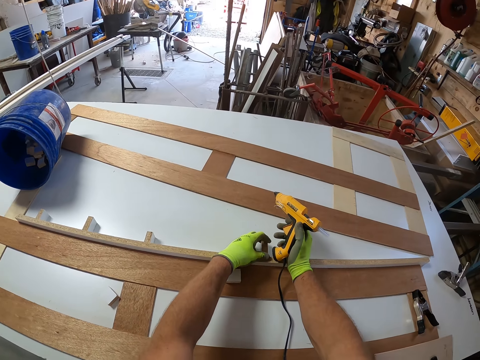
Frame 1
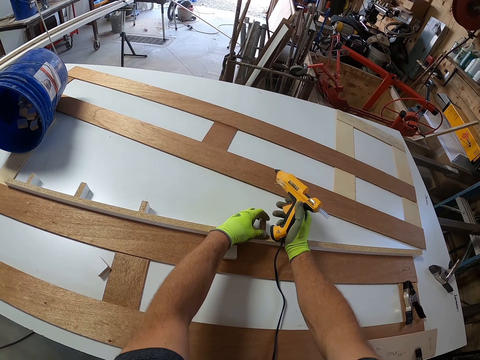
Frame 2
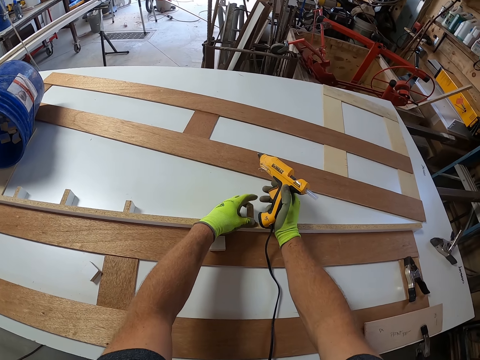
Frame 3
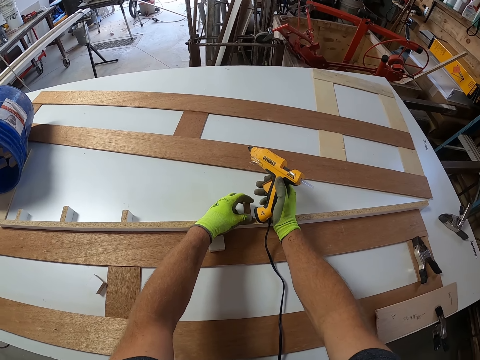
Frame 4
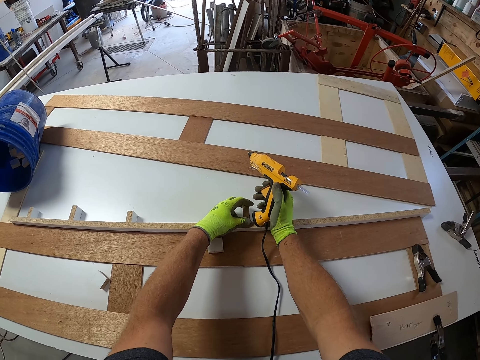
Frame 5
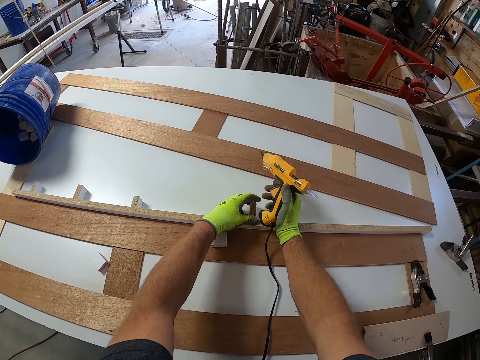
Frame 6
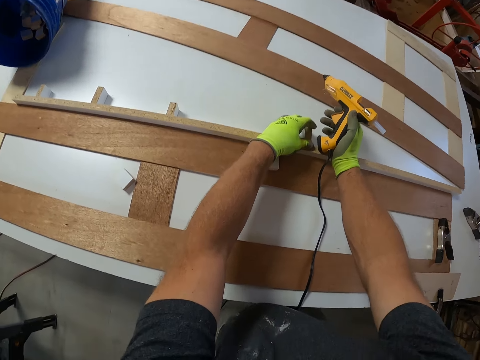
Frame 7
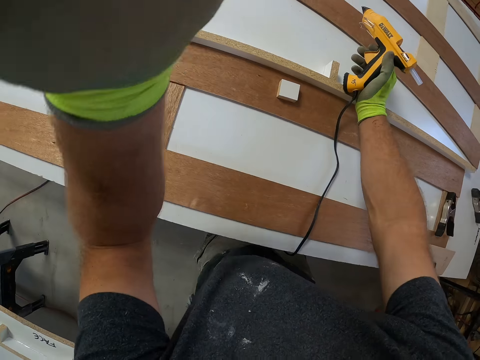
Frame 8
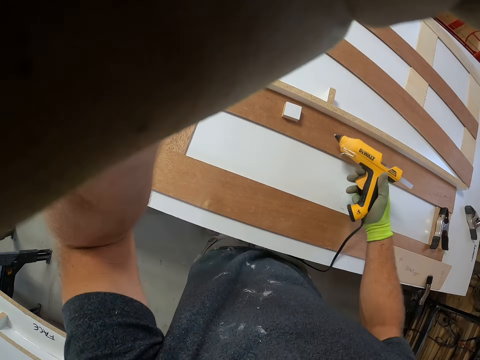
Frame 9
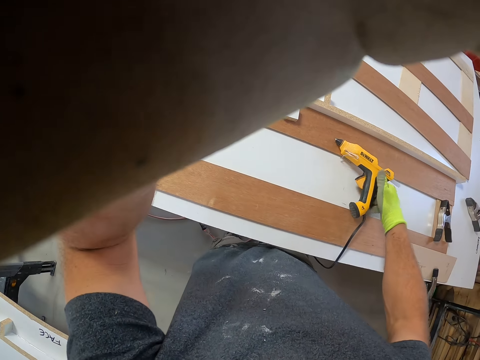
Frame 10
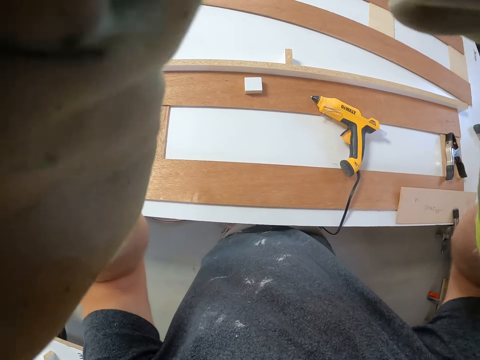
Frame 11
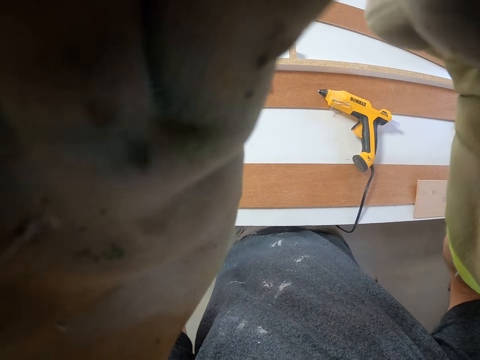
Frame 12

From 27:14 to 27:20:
The camera wearer looks around a garage. They lift up a hand. They drop the glue gun on the board. They lift up a hand.
